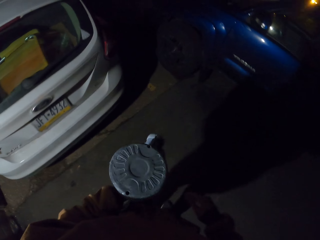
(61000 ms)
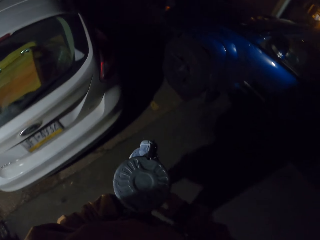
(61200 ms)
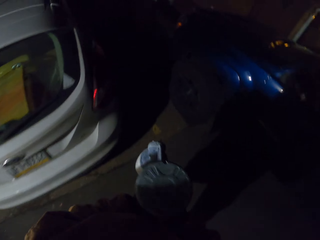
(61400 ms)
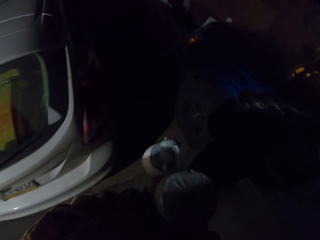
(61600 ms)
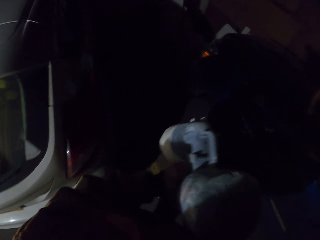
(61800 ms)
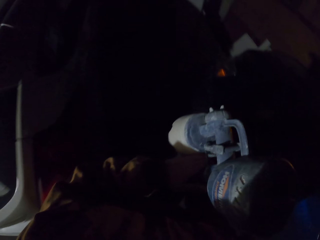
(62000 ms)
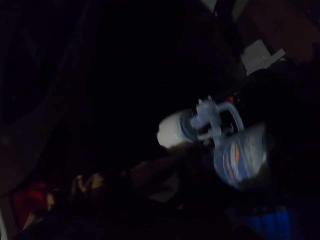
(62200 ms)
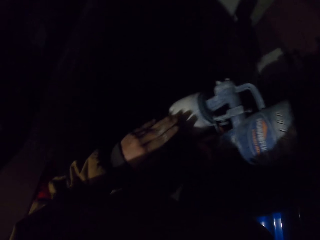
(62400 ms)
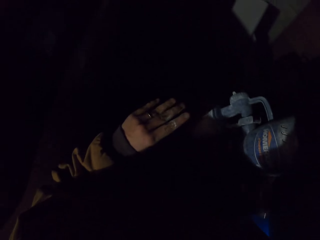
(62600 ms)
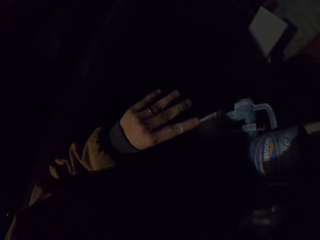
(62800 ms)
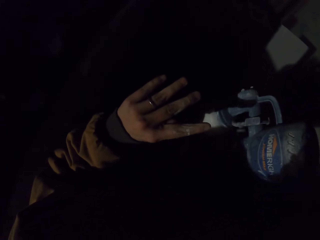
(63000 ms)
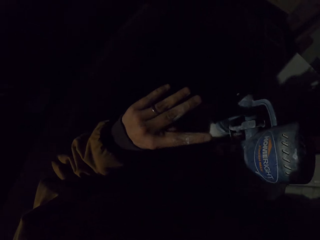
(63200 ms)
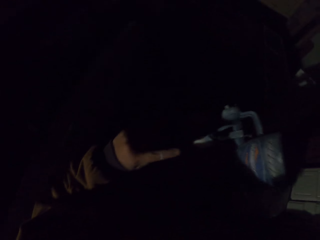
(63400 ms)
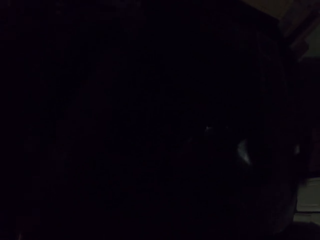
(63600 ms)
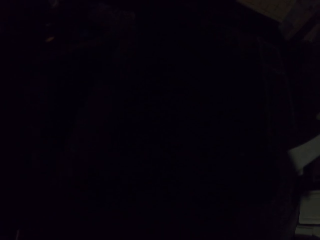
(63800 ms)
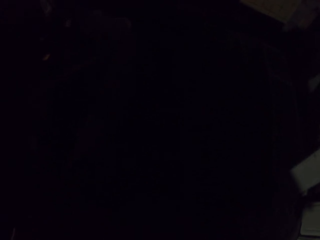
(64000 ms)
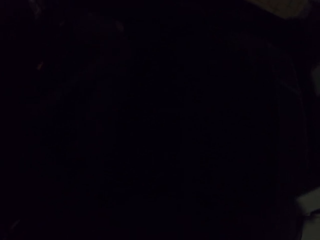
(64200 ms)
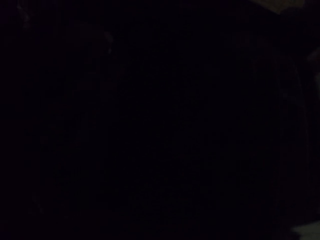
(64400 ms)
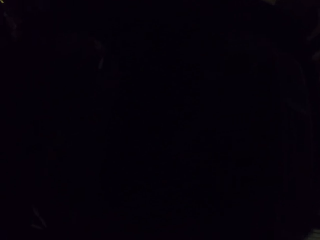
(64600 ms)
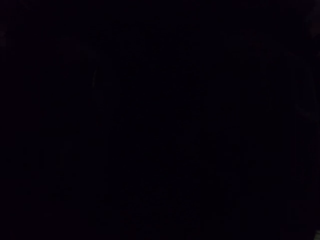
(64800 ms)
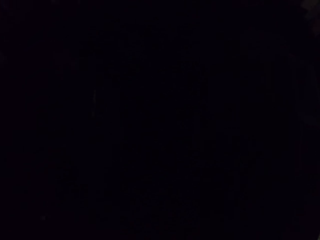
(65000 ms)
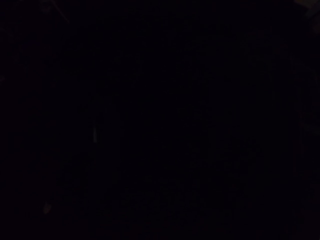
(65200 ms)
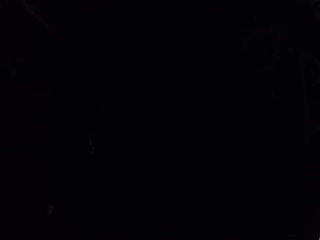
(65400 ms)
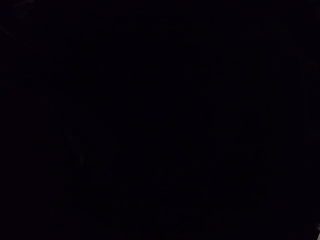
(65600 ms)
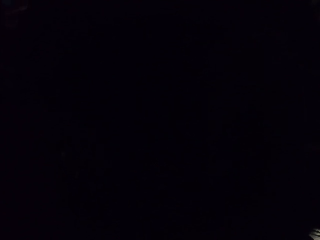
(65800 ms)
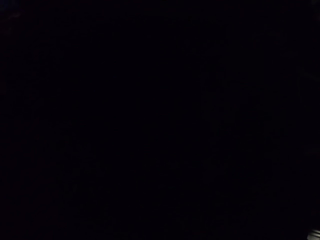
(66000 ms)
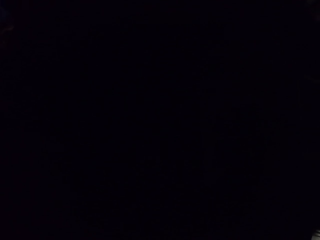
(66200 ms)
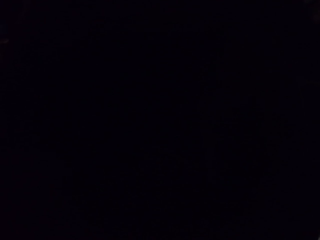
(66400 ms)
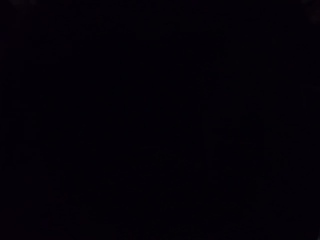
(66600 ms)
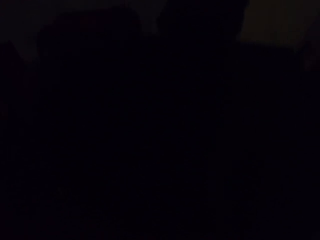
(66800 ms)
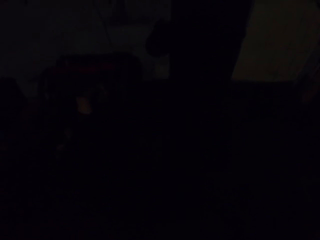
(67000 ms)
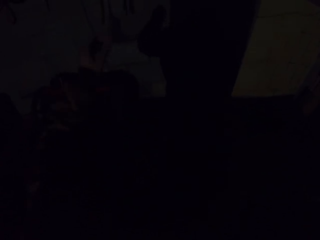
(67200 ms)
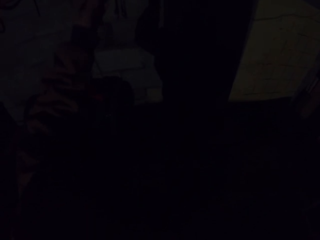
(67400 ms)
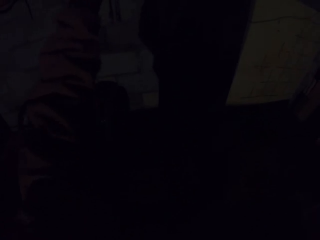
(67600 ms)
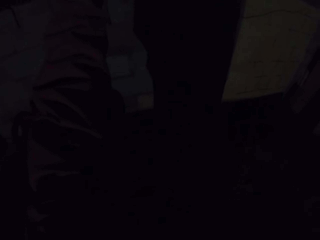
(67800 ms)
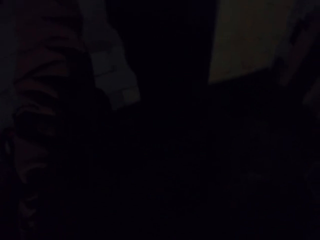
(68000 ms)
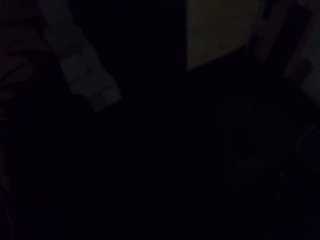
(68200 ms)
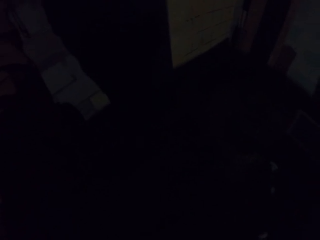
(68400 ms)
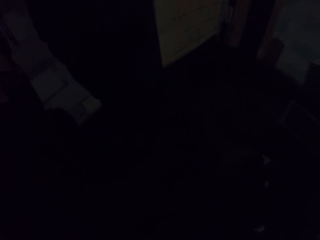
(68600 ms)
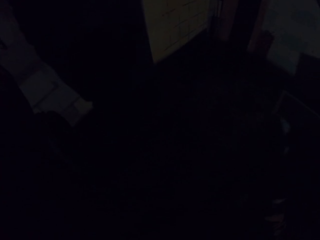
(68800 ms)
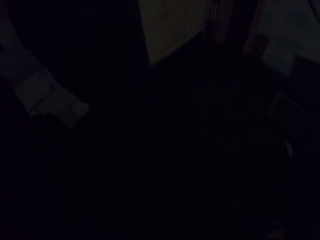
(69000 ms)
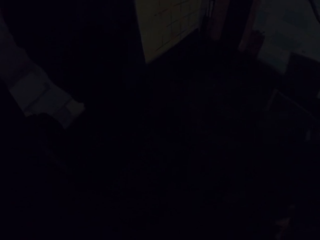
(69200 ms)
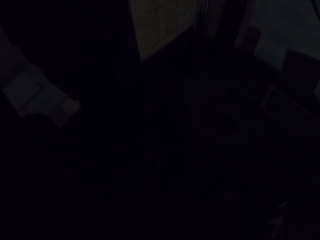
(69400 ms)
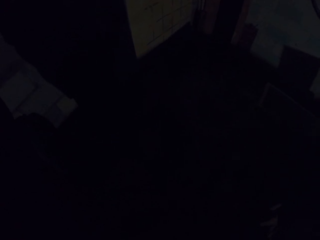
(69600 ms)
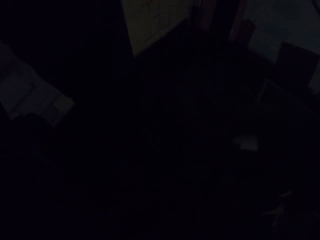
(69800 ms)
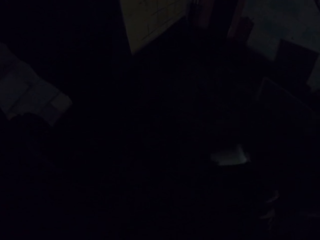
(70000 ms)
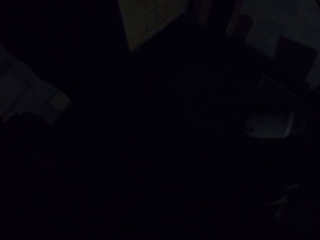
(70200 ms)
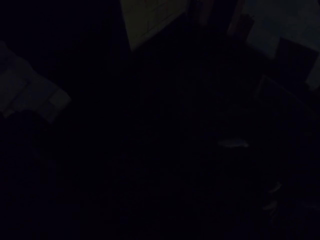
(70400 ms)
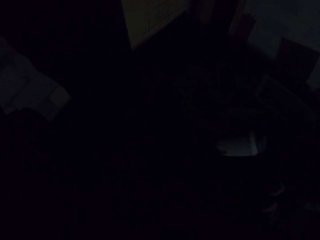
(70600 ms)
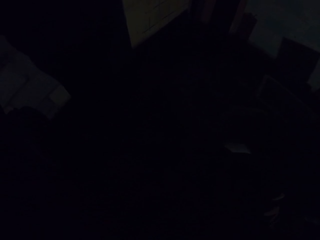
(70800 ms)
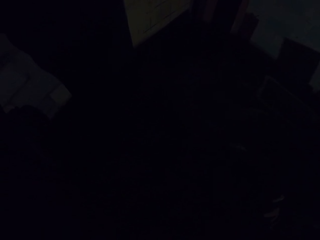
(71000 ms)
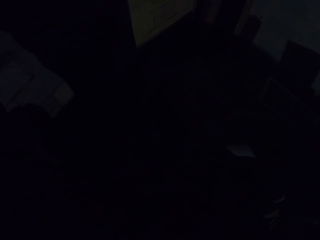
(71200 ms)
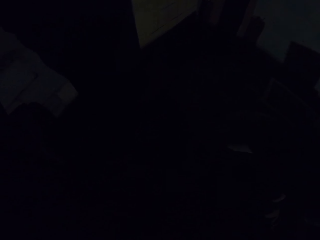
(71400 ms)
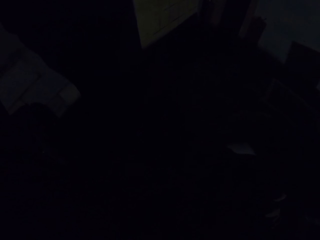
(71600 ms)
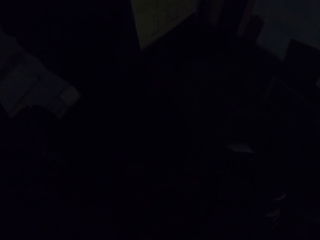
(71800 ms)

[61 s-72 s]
The camera wearer stands with the paint sprayer in his hand.

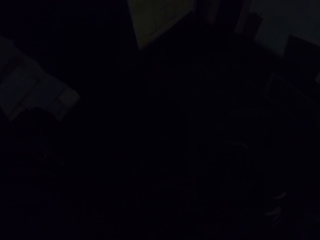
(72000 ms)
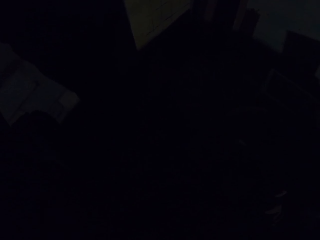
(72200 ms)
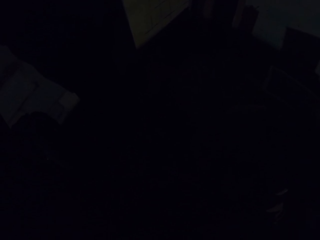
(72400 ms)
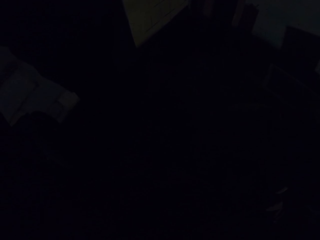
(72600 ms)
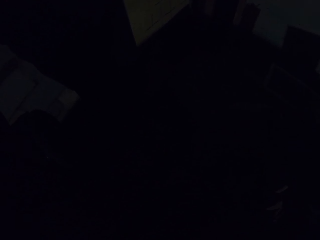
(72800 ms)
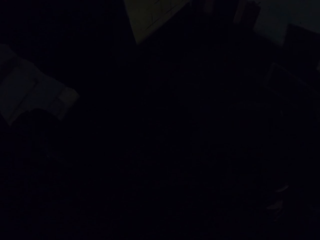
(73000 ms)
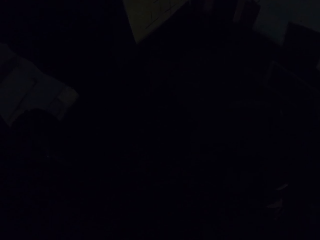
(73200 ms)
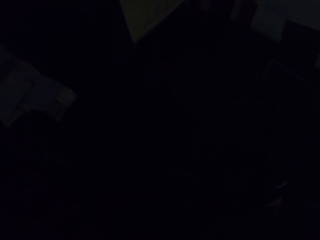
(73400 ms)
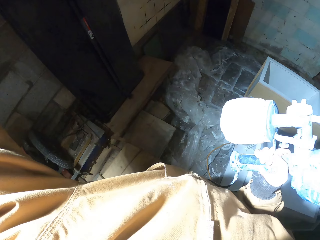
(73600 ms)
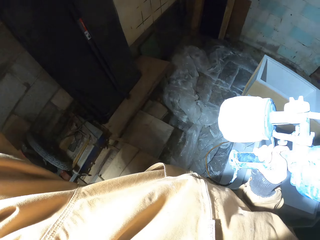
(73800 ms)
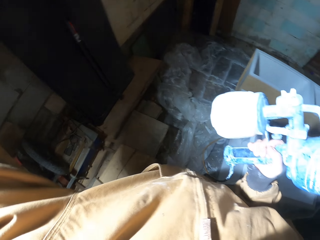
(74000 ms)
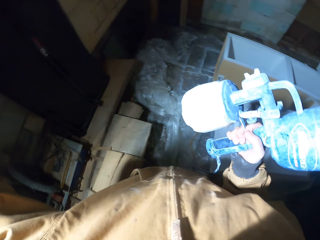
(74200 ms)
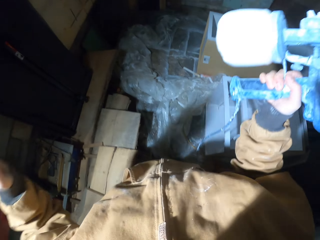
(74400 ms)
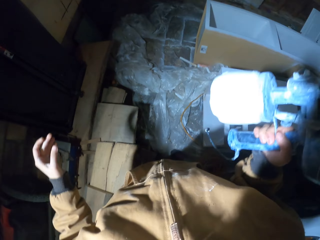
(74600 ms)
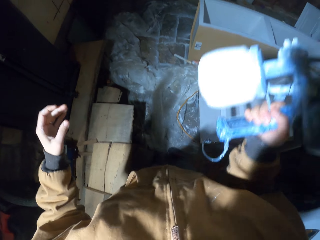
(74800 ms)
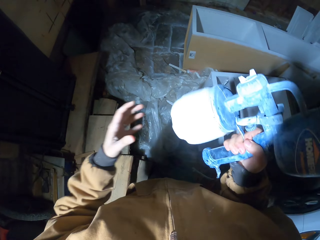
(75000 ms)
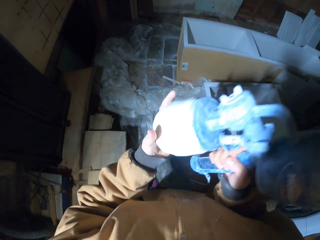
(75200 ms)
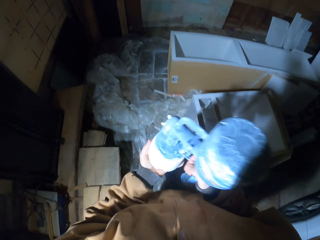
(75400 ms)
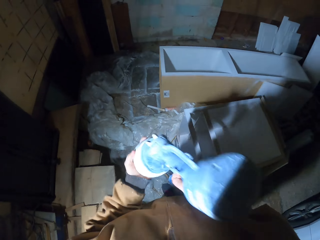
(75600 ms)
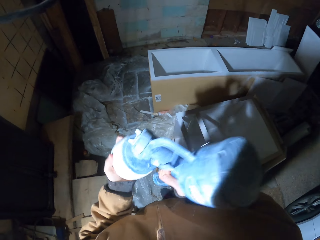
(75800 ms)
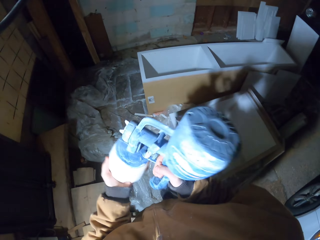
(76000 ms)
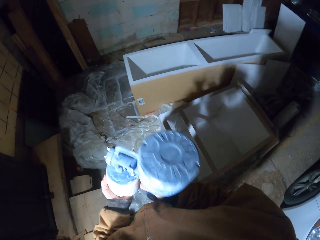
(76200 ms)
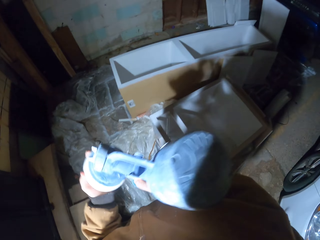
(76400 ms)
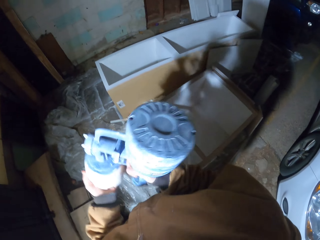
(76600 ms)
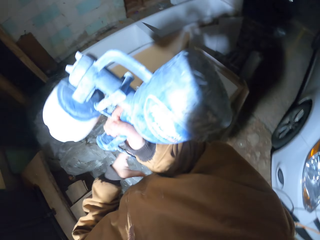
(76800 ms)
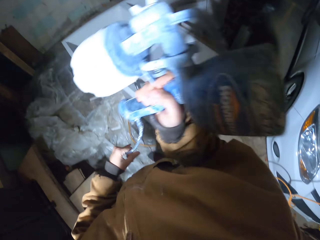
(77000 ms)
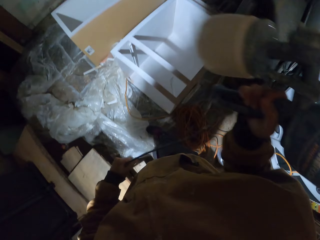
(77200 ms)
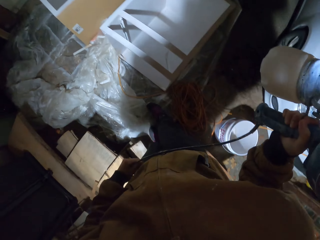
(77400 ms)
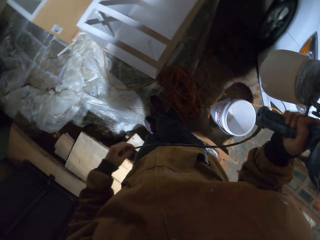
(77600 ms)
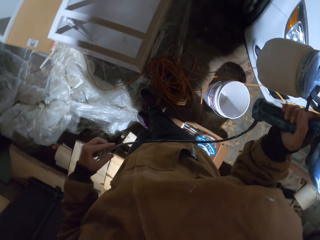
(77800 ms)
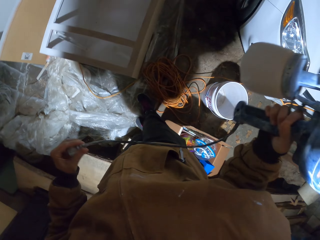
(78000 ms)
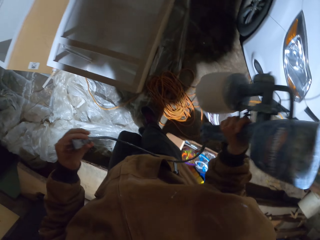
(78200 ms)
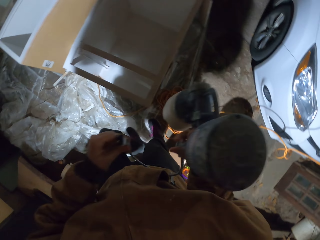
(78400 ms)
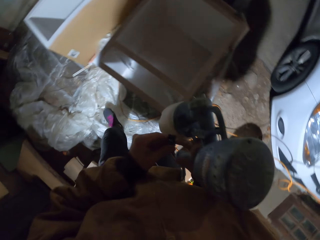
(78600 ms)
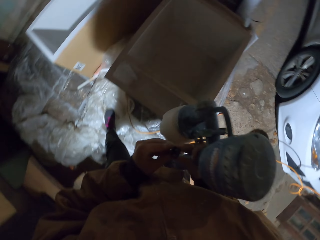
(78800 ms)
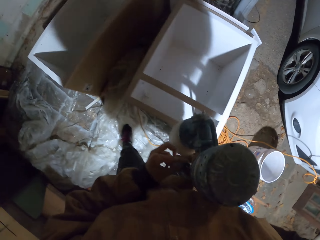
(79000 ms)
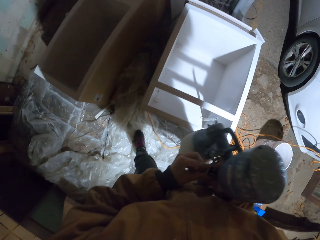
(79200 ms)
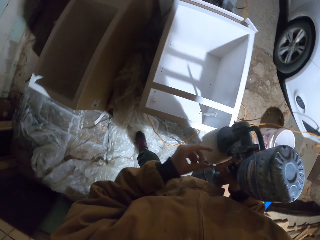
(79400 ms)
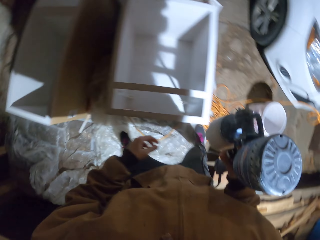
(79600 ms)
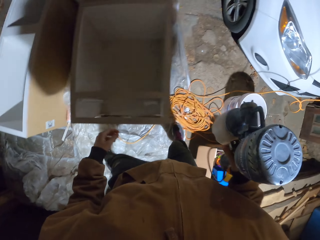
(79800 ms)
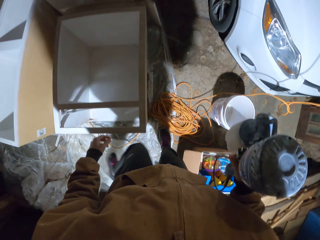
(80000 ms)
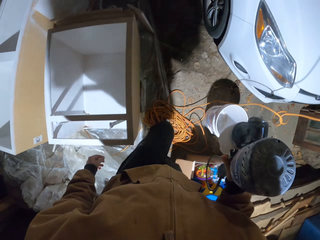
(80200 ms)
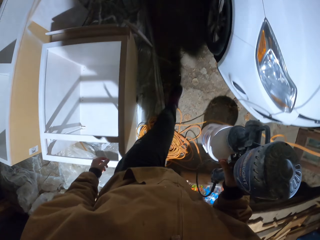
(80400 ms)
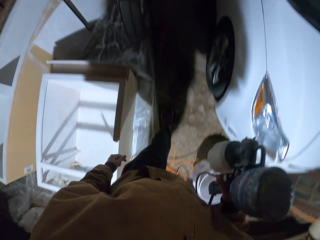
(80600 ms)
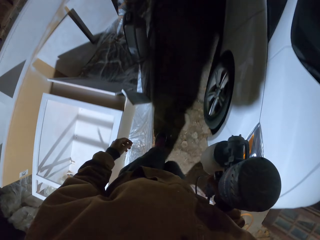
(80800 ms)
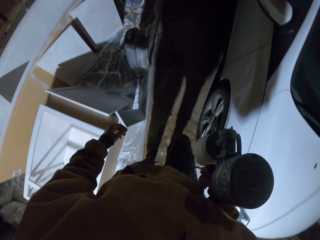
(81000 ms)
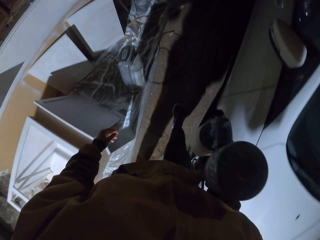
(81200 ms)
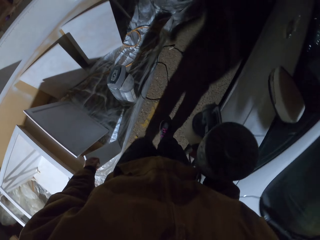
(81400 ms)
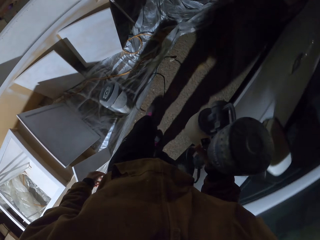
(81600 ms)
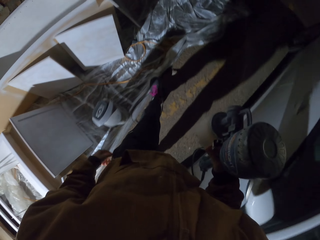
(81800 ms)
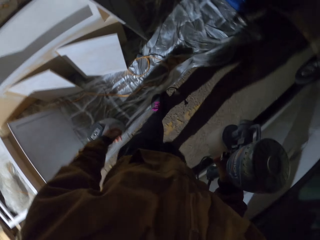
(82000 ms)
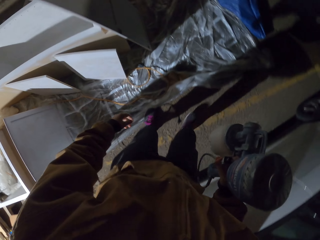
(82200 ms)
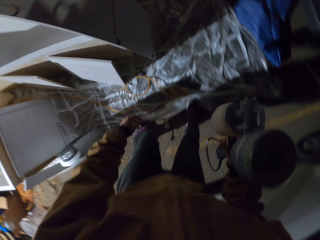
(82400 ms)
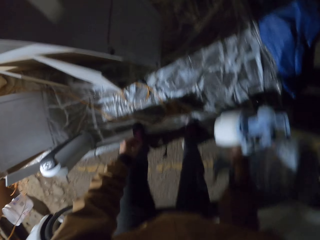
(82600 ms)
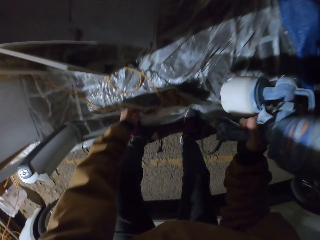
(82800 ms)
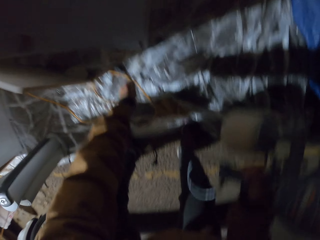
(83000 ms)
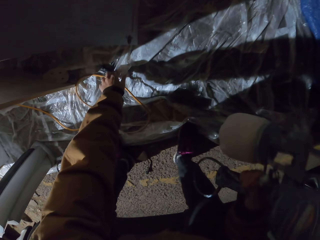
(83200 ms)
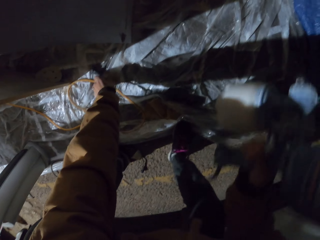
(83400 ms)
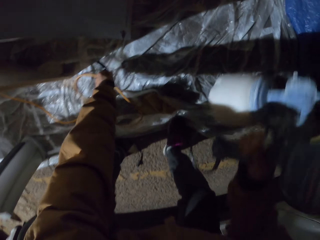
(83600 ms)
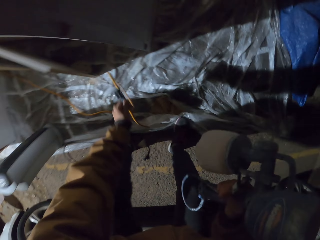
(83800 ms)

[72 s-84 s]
The camera wearer turns the lights on. They shake the paint sprayer. They hold on to a cable. They pick up a power cord.
